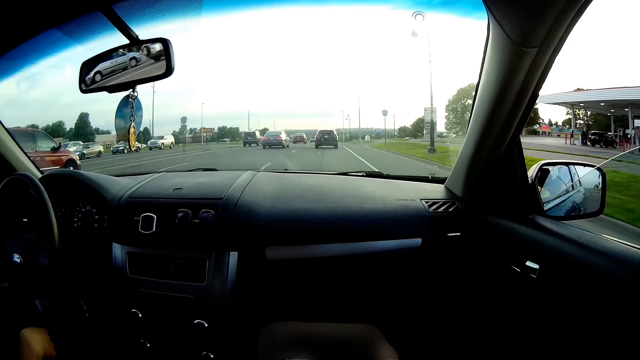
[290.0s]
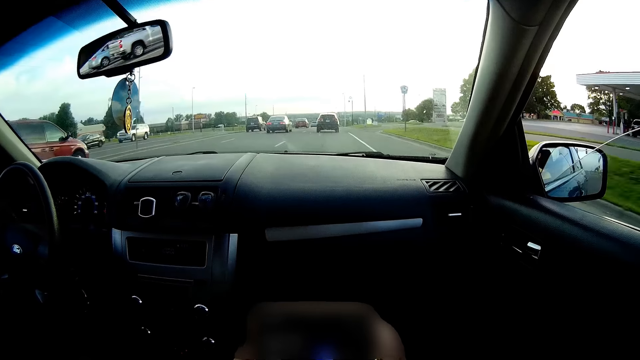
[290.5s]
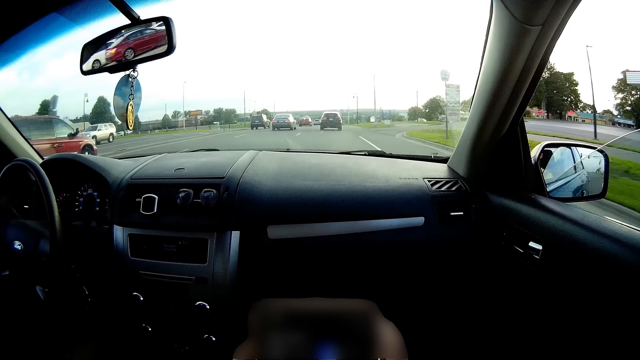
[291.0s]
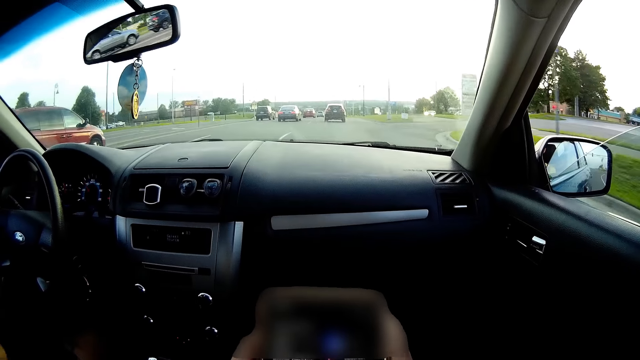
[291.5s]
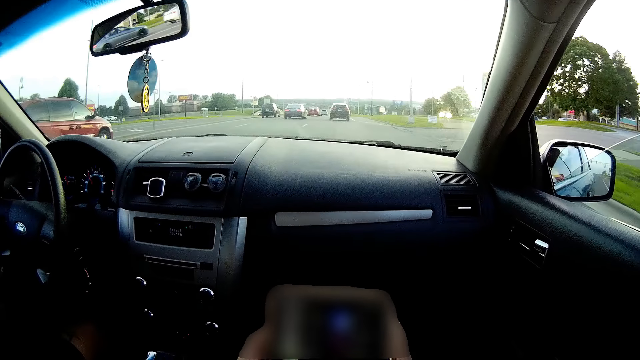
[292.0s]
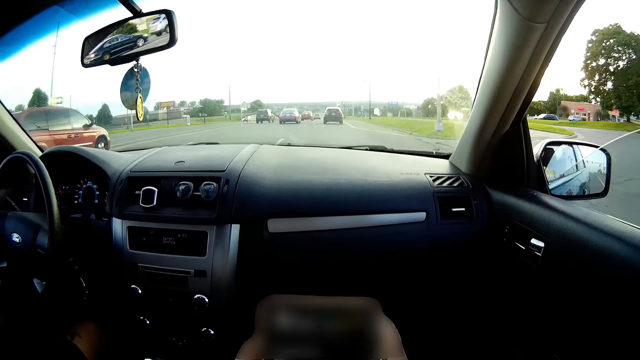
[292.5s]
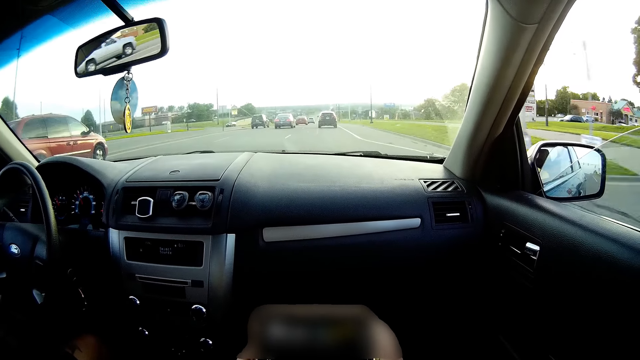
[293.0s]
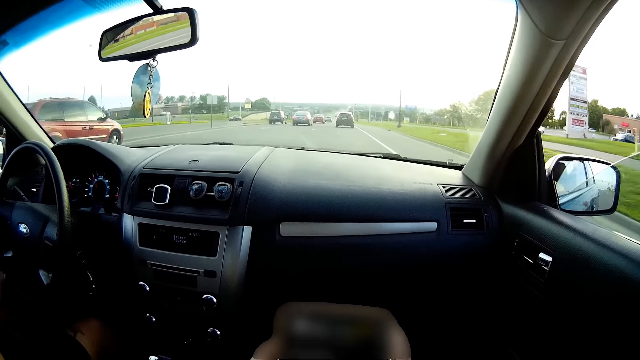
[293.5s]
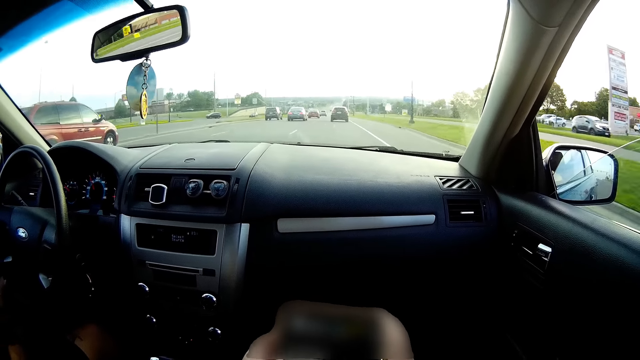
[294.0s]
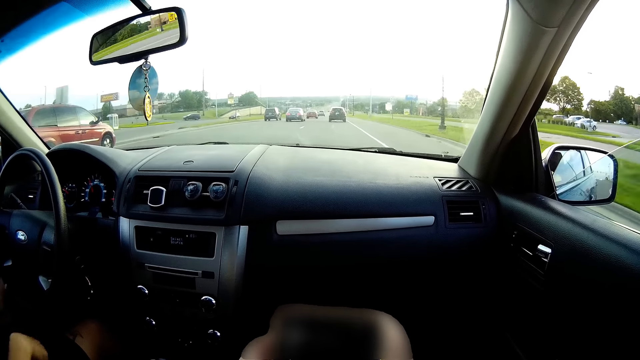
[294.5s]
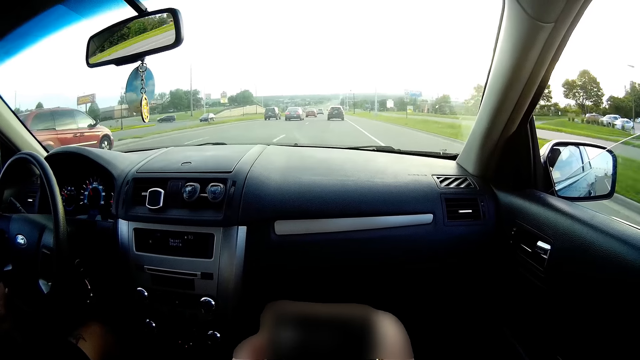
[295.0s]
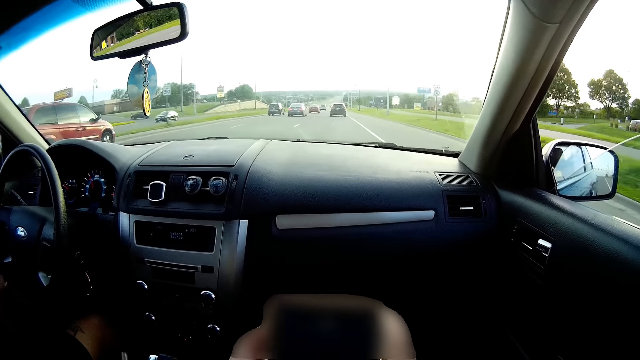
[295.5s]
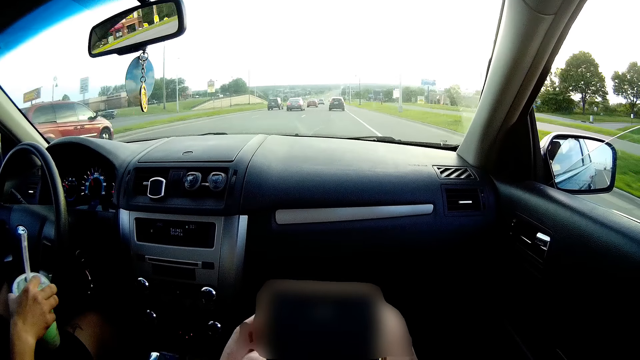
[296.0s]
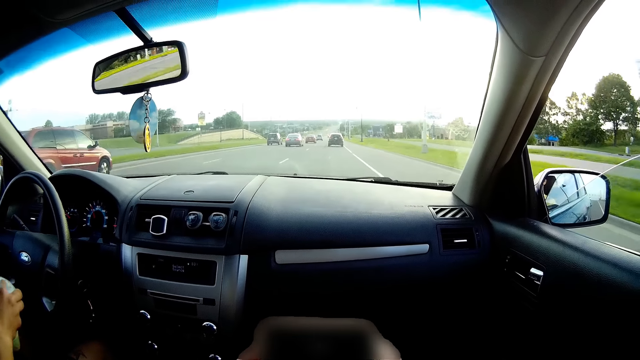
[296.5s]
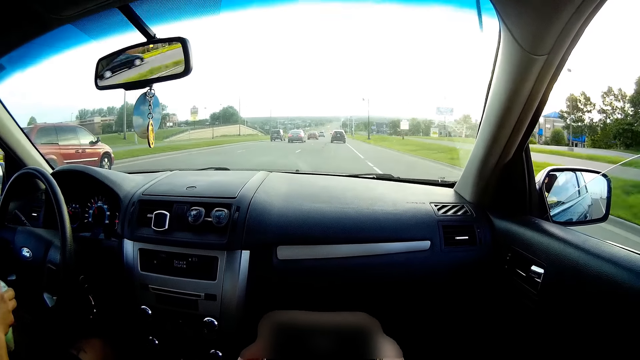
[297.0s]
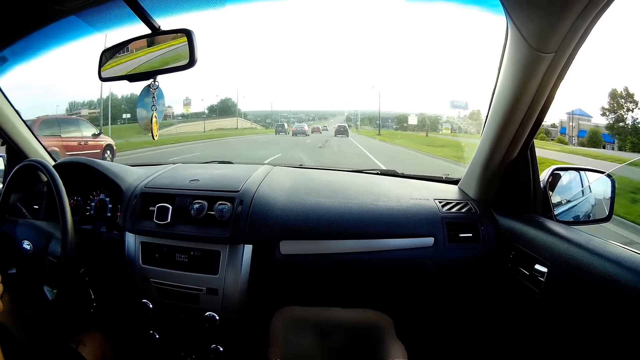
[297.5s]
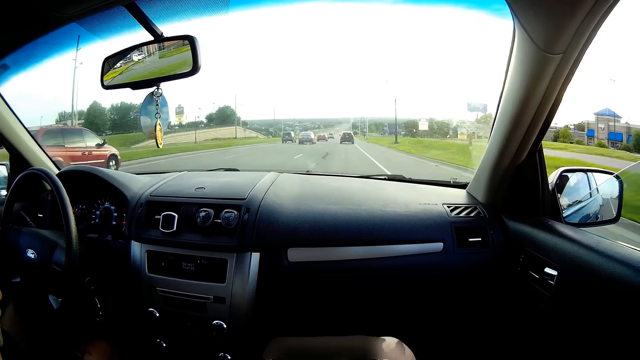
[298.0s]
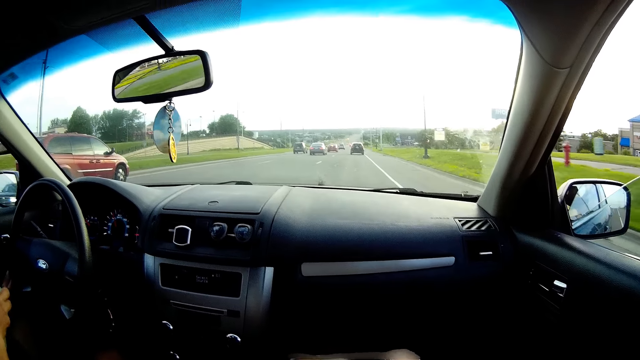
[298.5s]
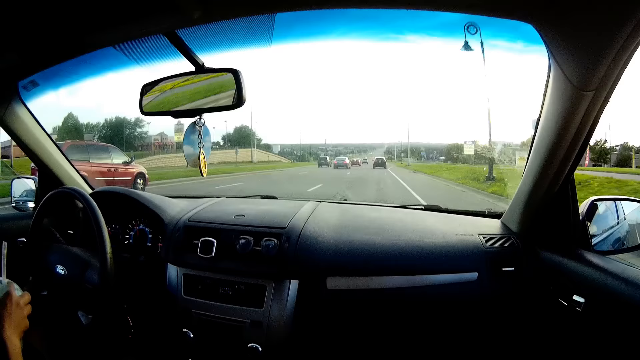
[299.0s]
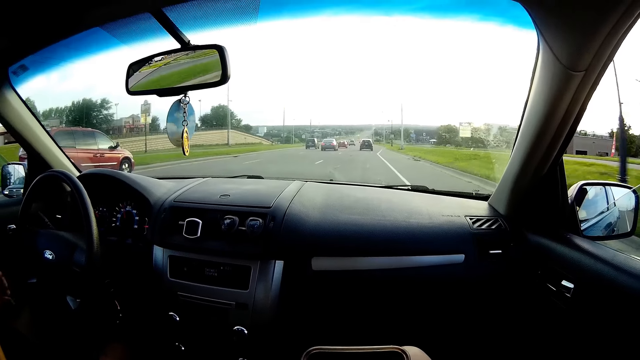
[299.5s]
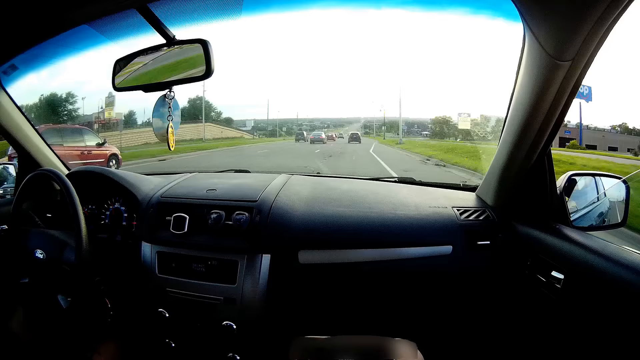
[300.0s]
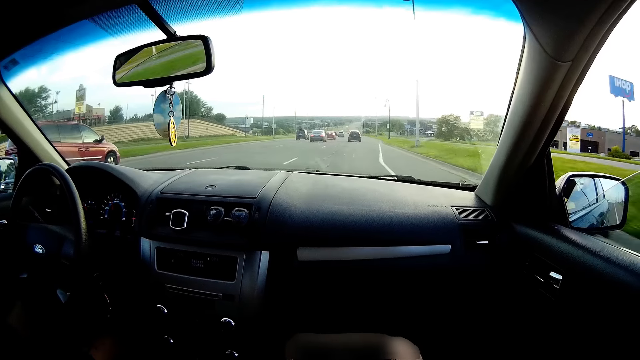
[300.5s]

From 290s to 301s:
The man picks the cup or drink from the cup holder with his right hand. He converses with the camera wearer. He shakes his drink.

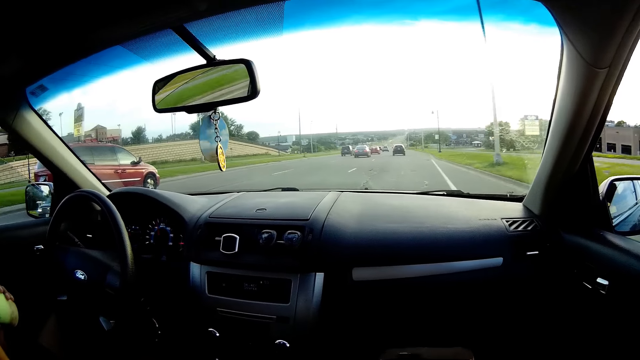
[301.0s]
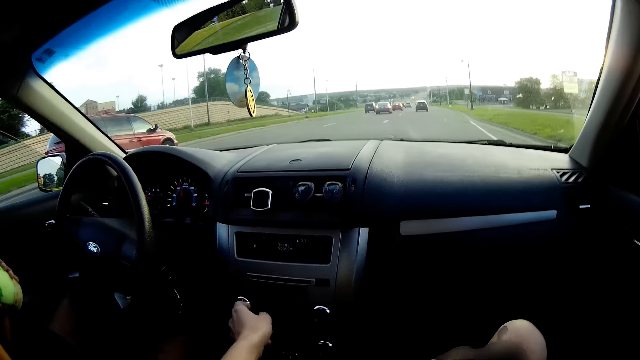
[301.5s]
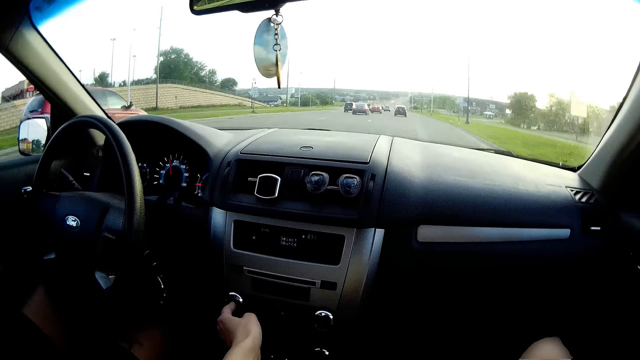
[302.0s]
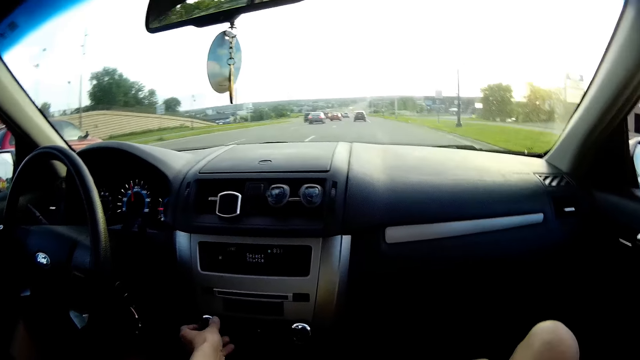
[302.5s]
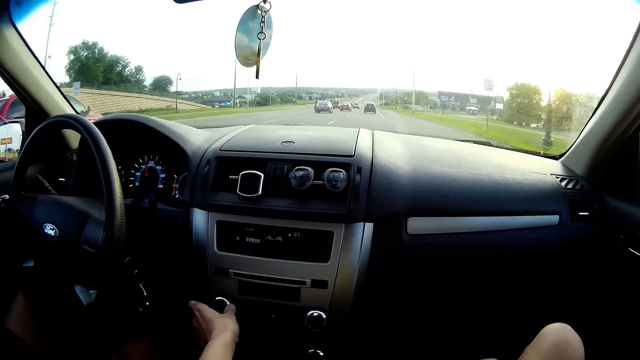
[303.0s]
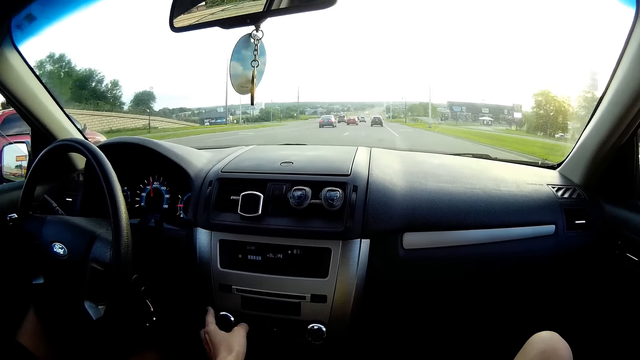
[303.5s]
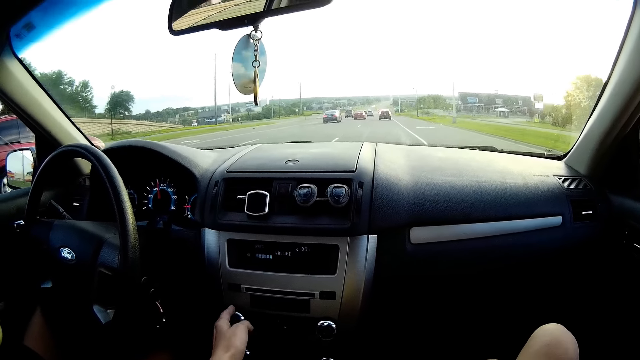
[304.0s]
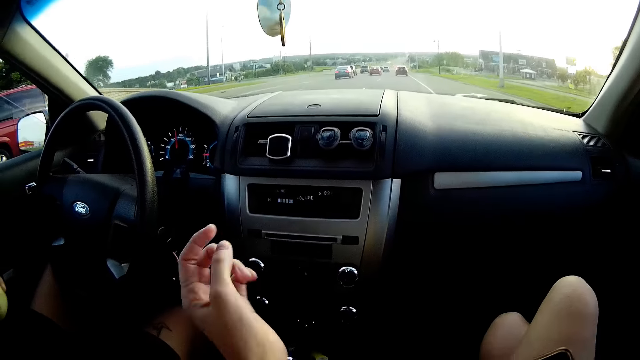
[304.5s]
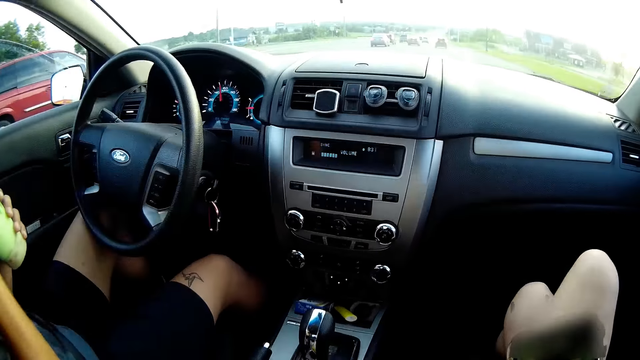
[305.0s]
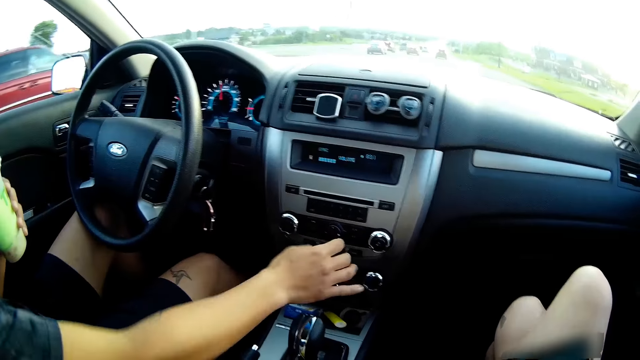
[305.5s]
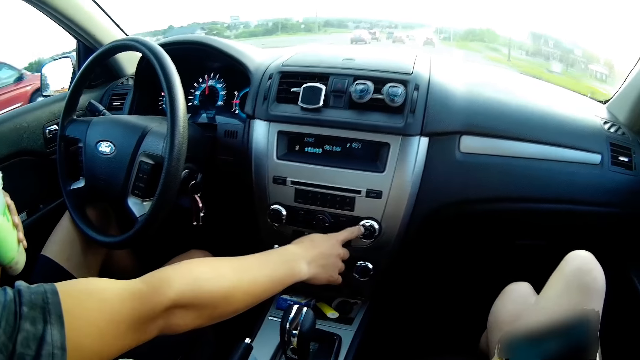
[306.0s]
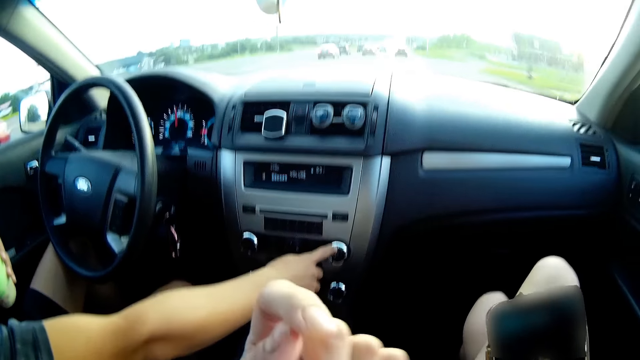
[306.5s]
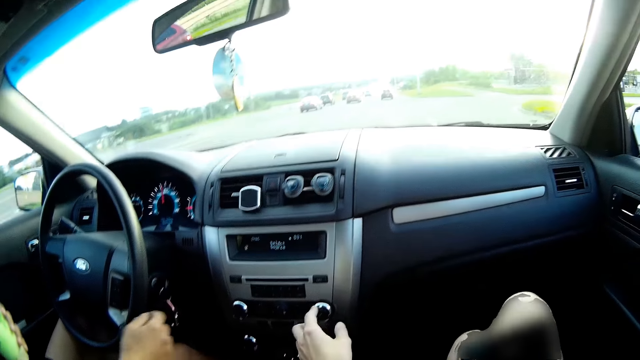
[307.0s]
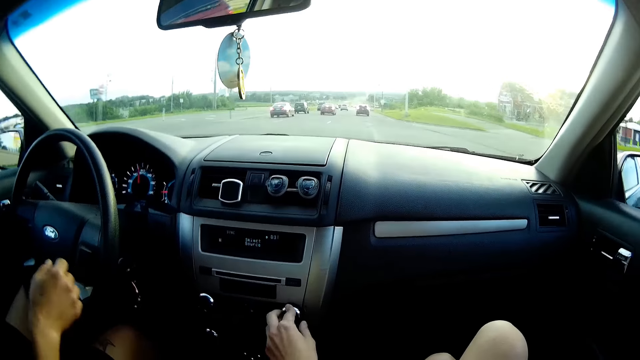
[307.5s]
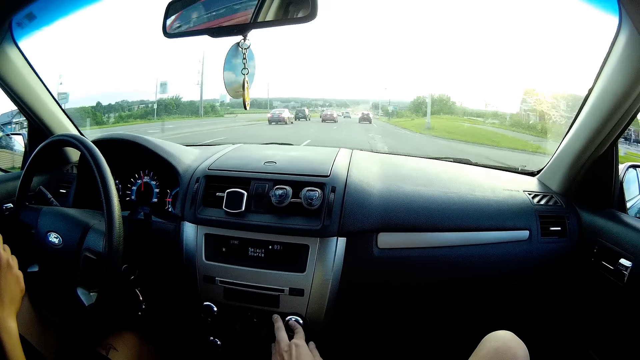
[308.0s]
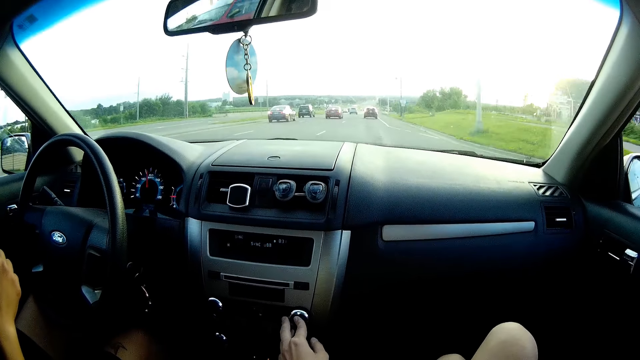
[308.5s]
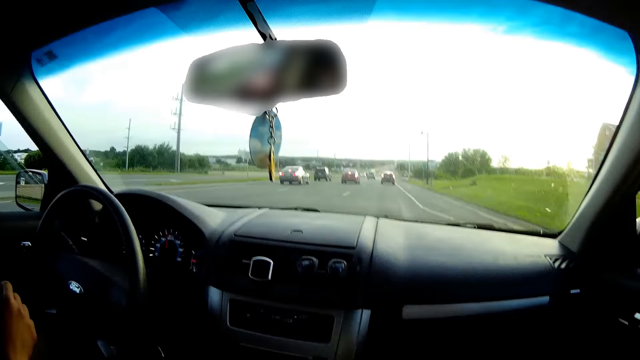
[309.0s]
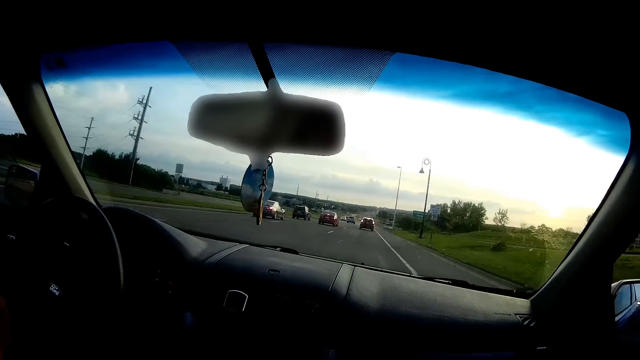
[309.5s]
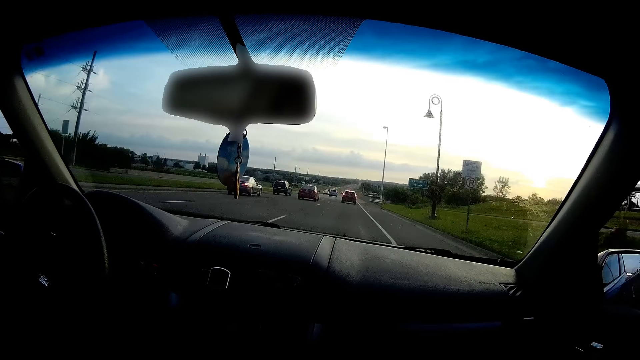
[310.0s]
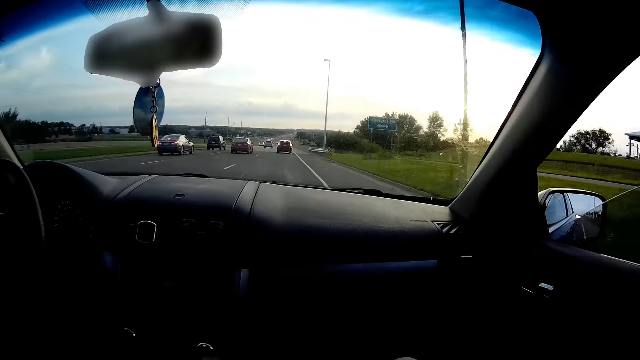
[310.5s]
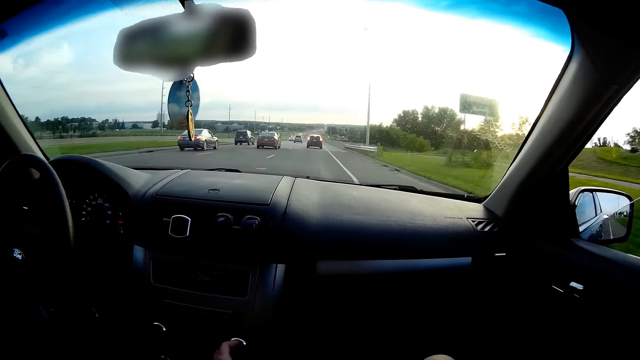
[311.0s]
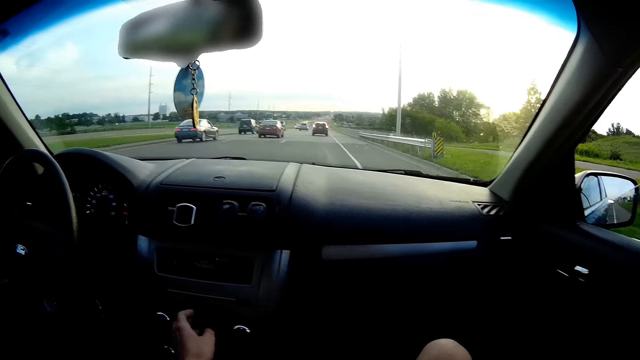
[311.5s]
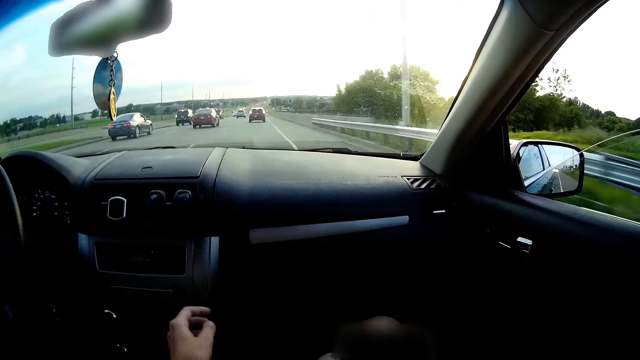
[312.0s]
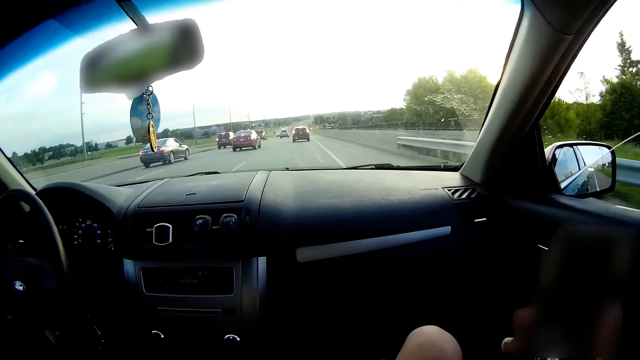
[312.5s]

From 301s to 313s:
The camera wearer sets the media control on the car dashboard with her left hand. She switches on the radio. She converses with the man. The man selects a song. The camera wearer sets the air conditioning controls with her left hand. She adjusts the music volume. The man drives the car.
